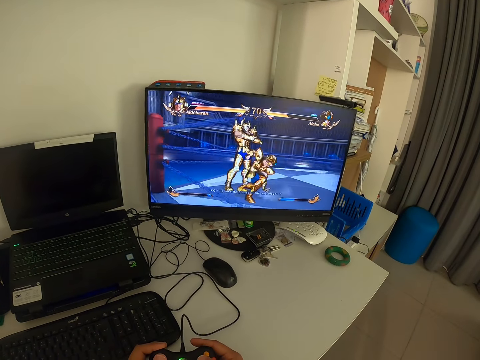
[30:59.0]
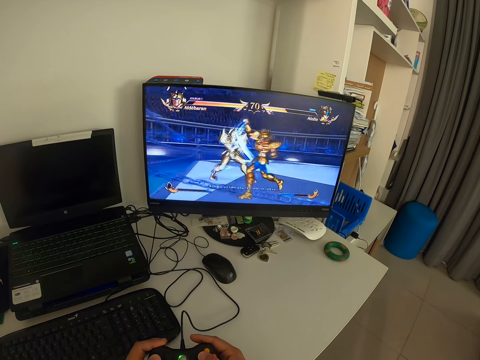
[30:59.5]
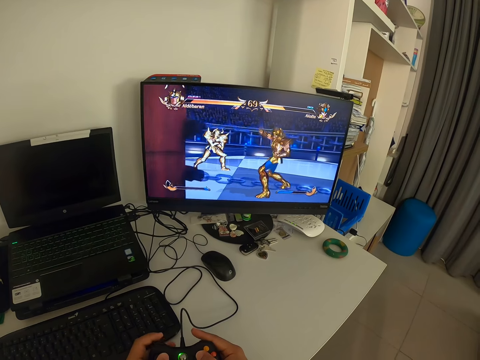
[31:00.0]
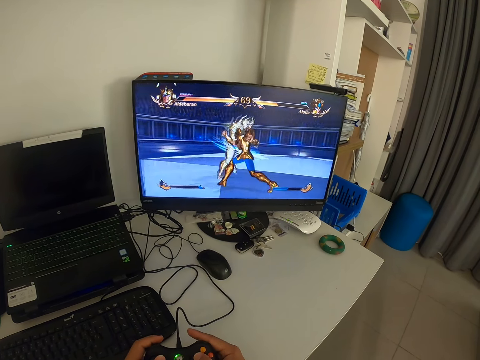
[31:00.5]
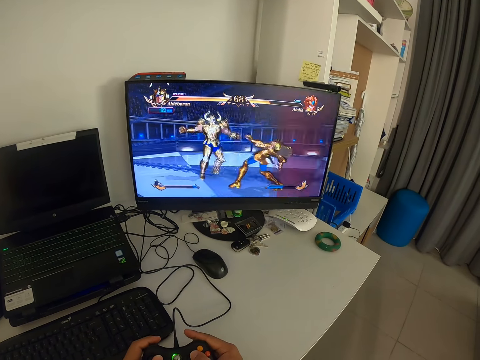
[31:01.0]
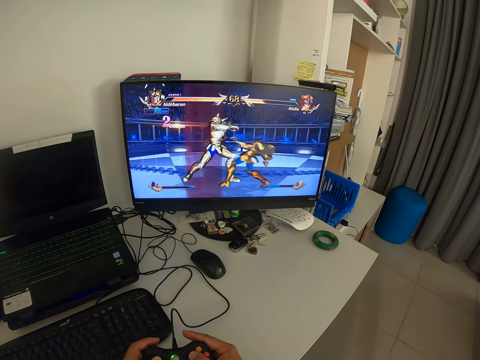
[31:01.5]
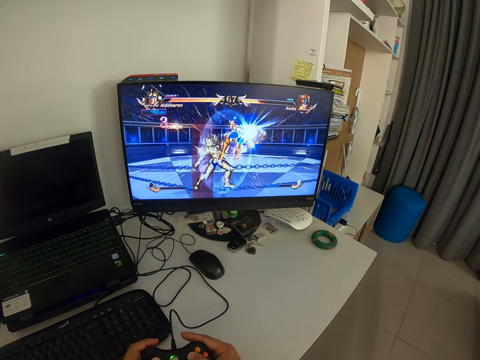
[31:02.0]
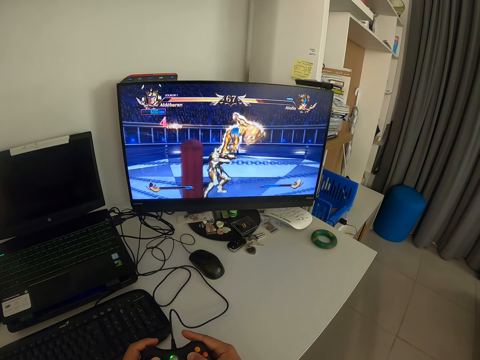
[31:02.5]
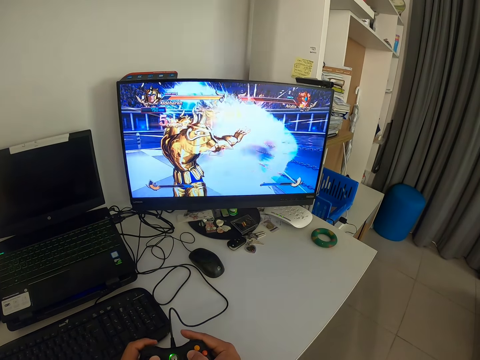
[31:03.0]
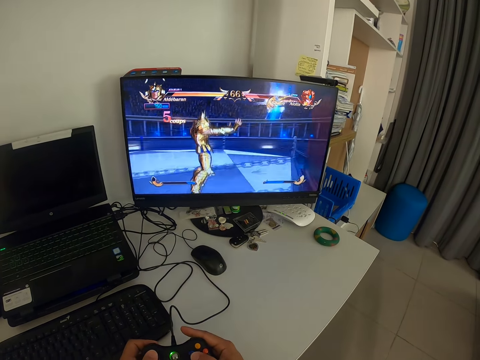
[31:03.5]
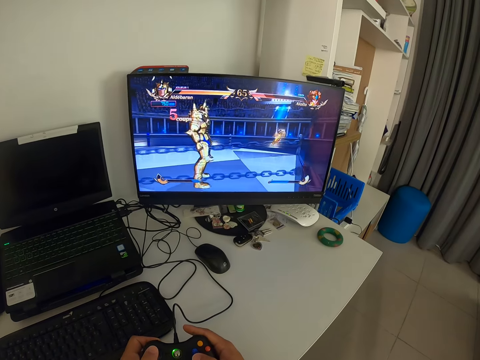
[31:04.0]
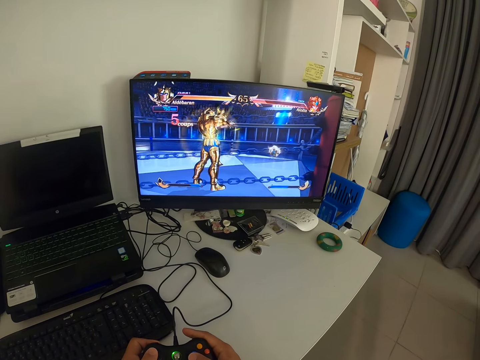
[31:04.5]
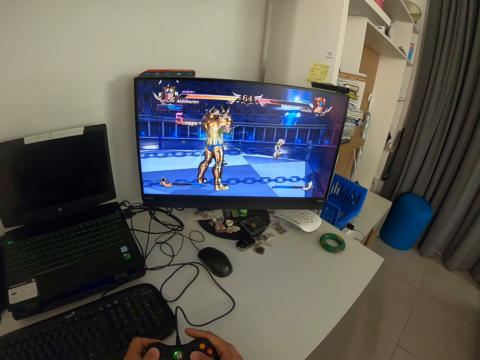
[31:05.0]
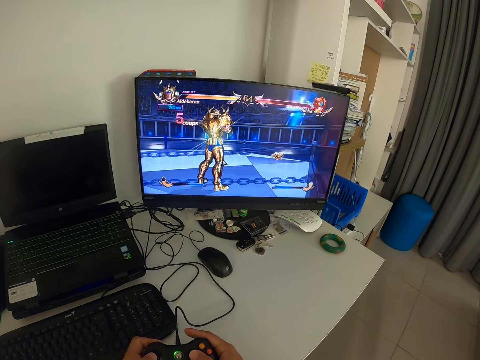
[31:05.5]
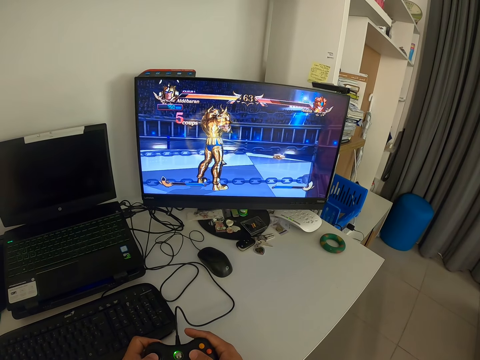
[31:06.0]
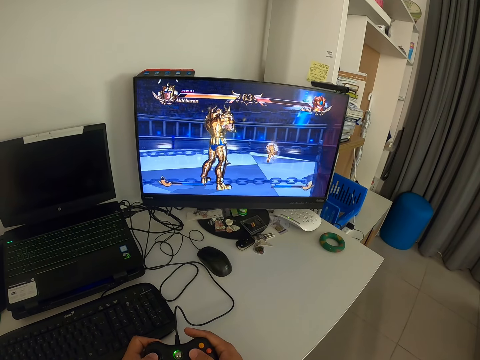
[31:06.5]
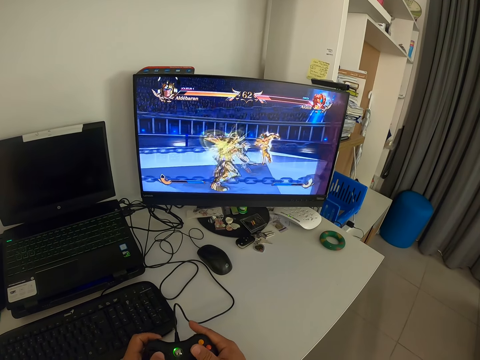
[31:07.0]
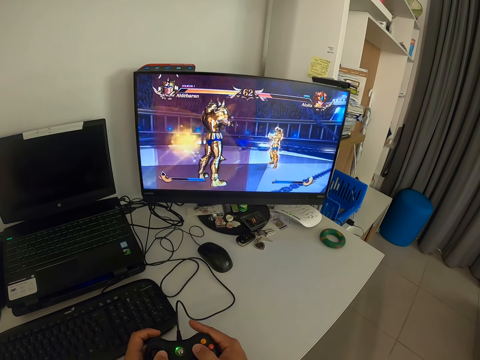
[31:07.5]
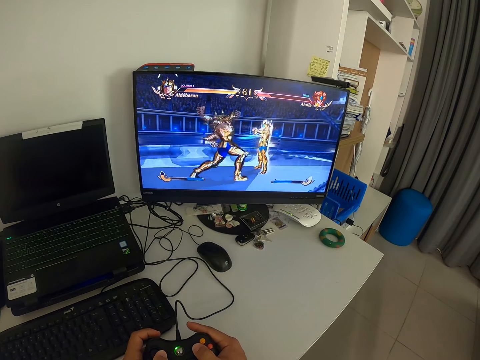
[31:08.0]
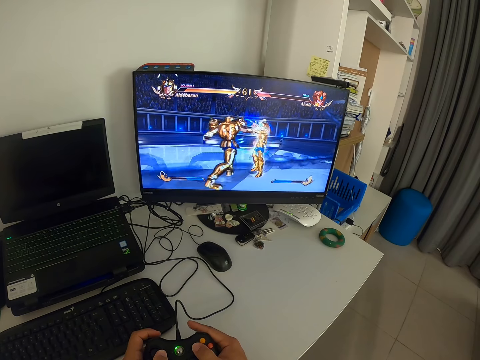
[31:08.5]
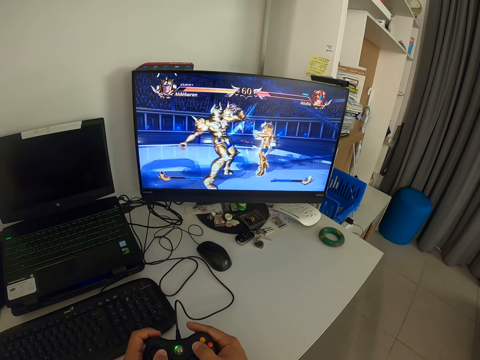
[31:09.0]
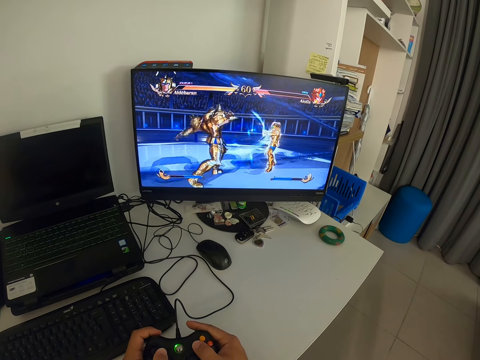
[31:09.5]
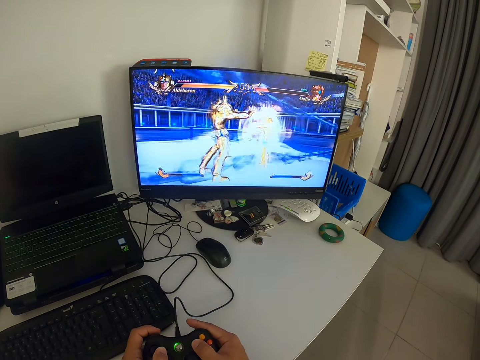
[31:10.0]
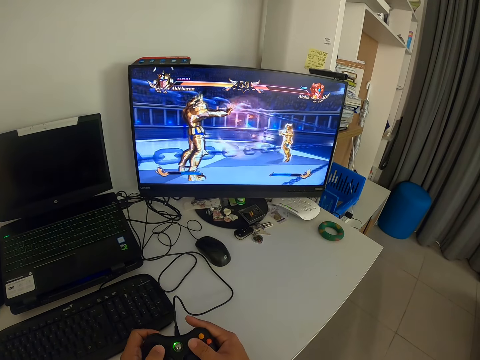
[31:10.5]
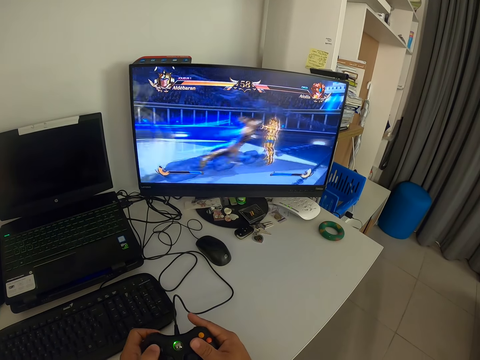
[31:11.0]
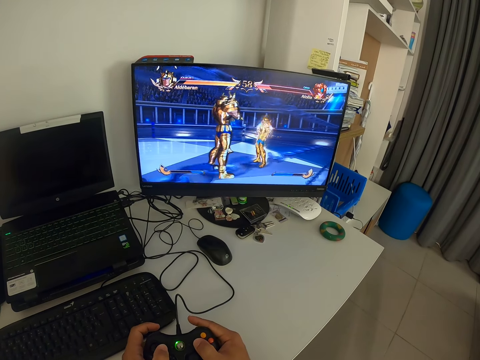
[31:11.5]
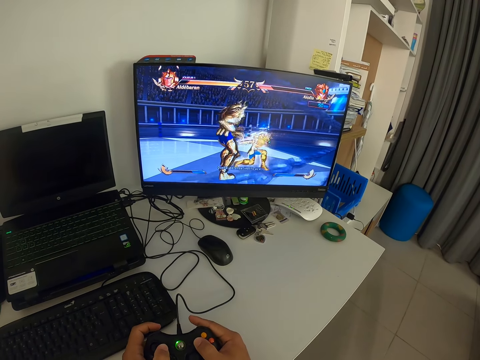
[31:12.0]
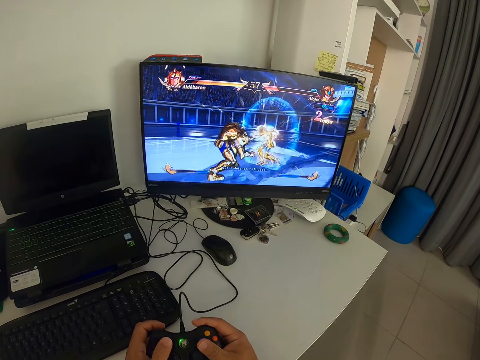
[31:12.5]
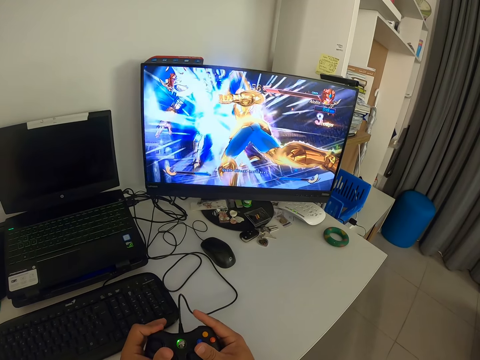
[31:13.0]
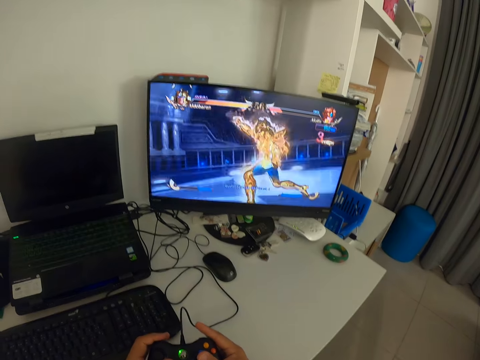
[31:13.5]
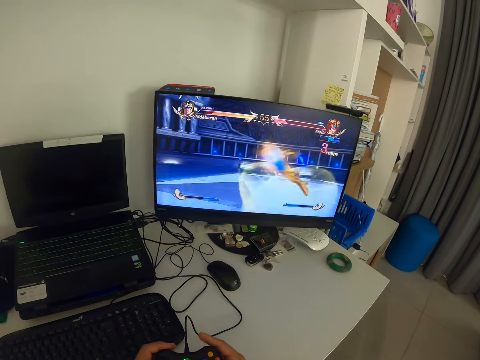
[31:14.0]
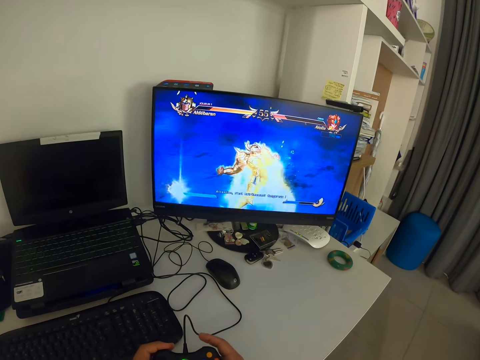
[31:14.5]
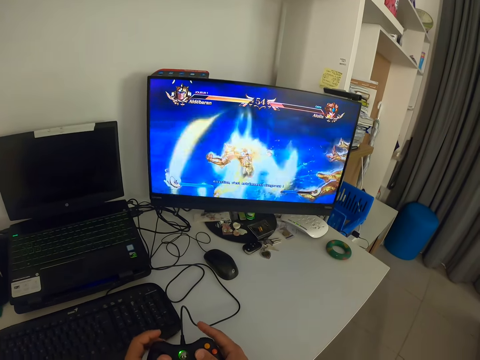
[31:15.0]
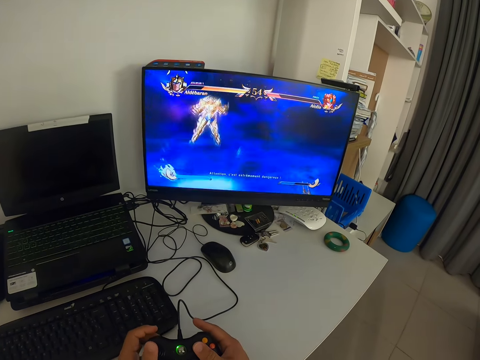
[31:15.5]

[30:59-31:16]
The camera wearer presses a game pad. They look at the monitor. They press the game pad. They look at the monitor. They press the game pad.

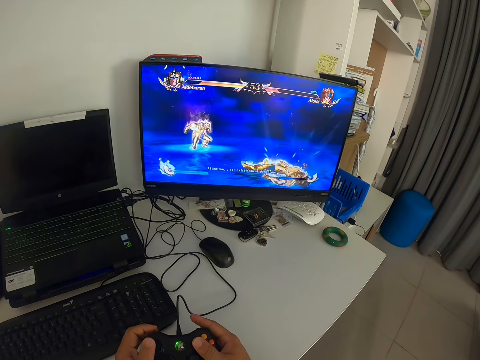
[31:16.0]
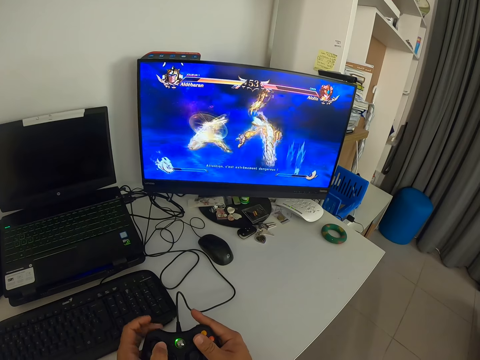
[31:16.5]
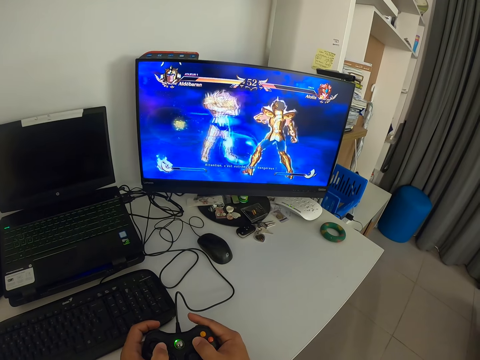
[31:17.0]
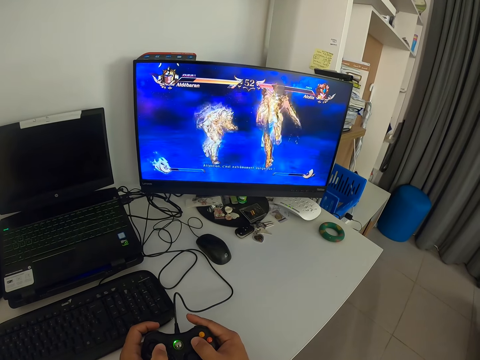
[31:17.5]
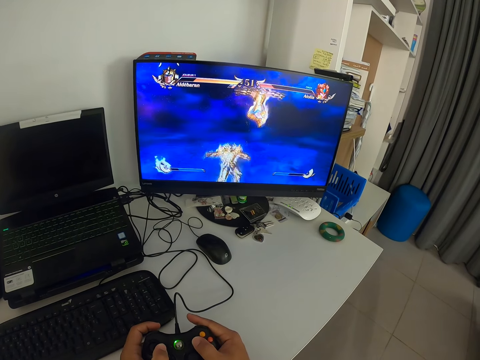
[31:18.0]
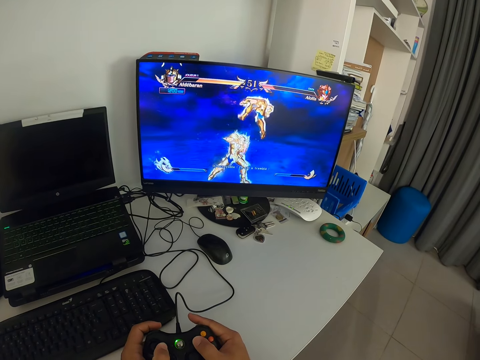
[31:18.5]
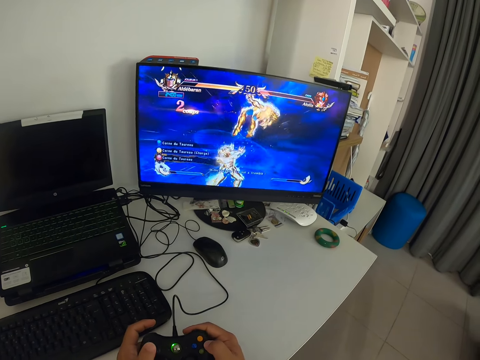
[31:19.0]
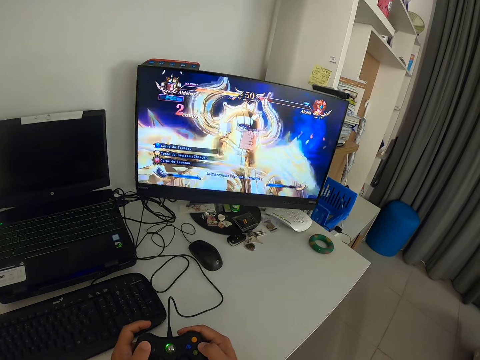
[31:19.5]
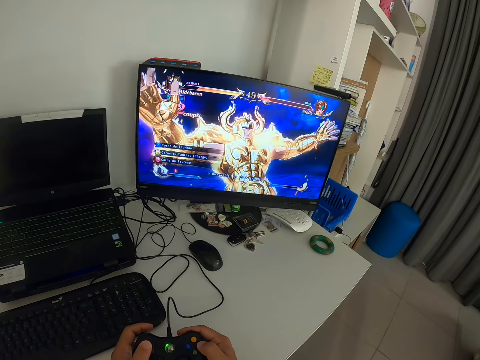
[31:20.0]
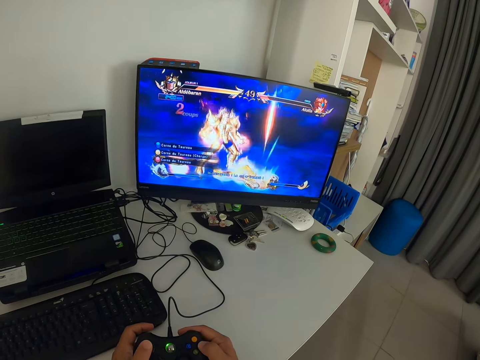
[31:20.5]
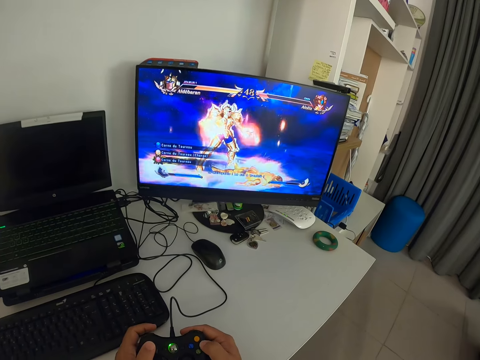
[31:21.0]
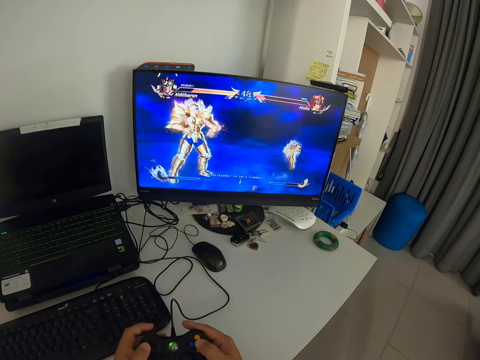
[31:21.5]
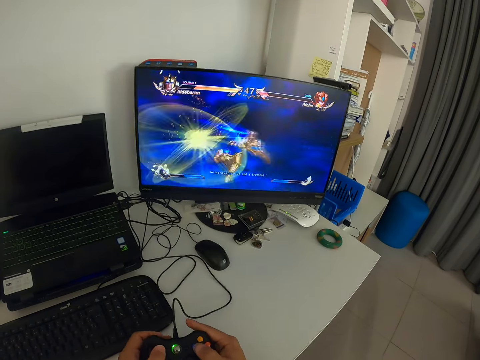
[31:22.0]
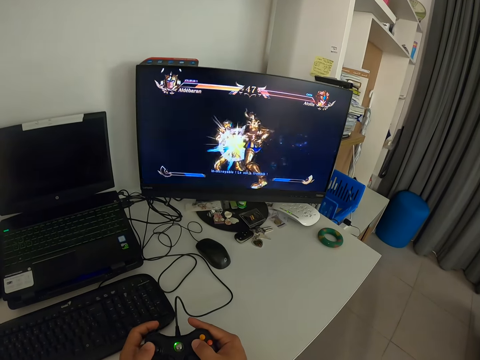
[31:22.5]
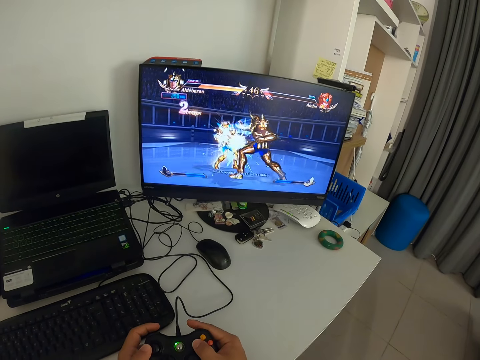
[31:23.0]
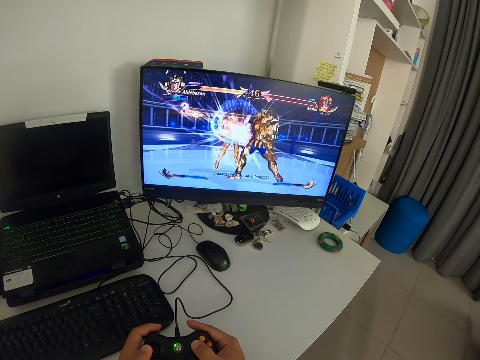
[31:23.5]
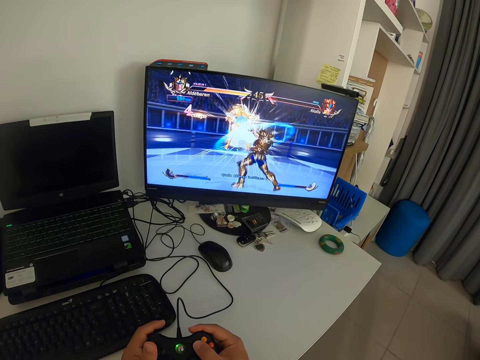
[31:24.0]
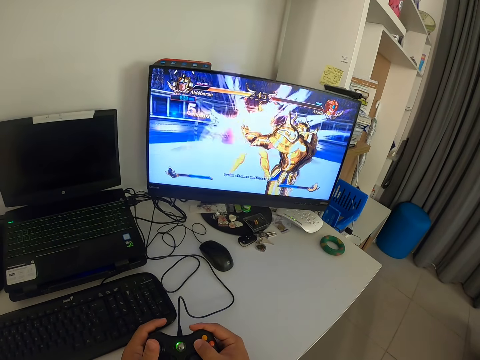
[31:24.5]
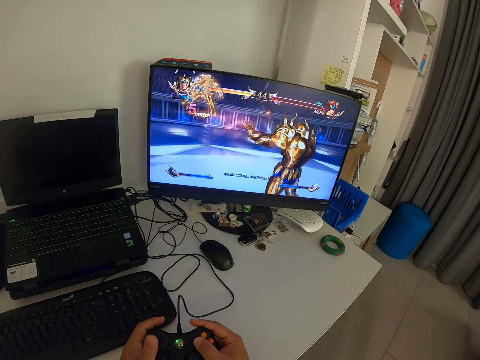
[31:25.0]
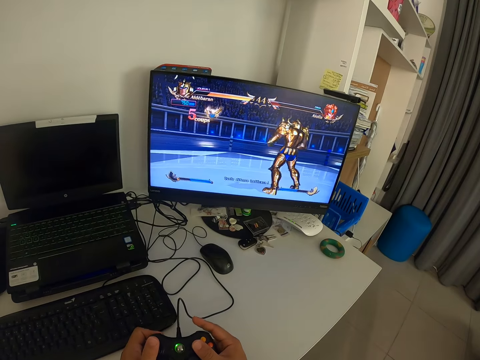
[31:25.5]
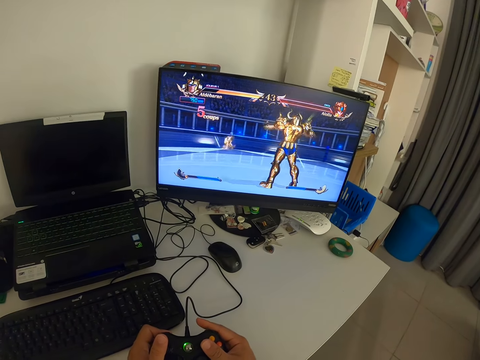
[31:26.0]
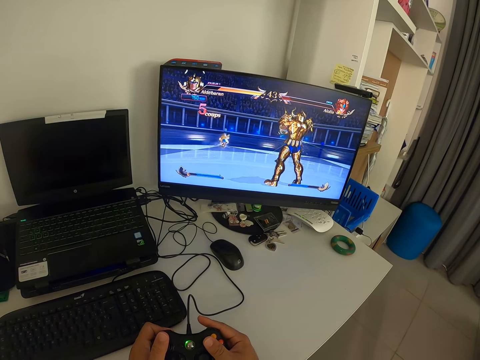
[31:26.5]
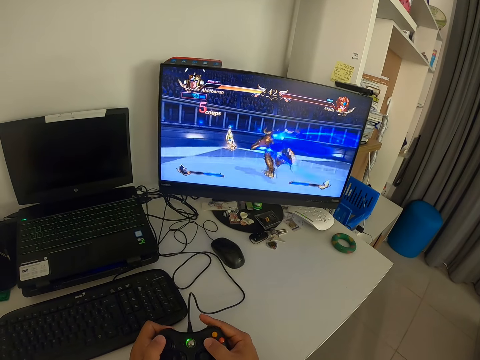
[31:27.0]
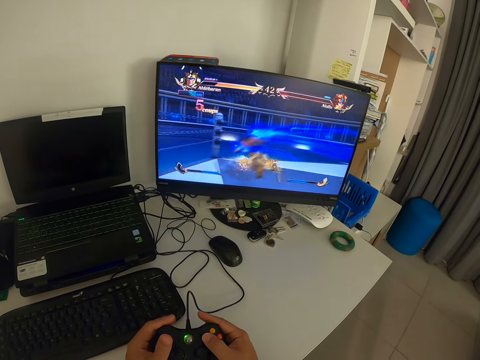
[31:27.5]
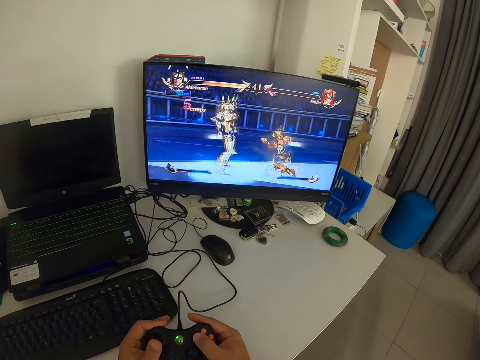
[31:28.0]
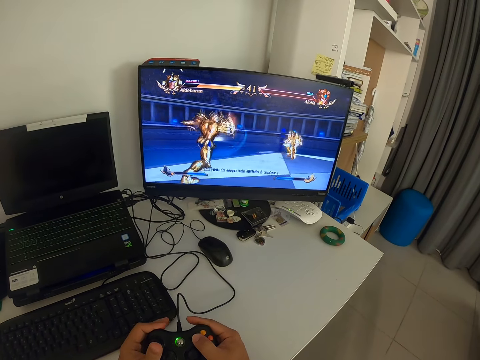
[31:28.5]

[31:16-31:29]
The camera wearer looks at the monitor. They press a game pad. They look at the monitor.
